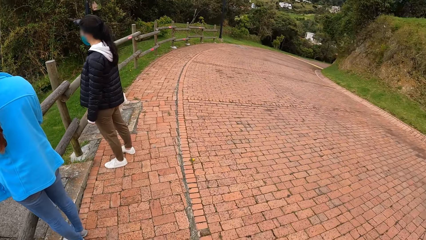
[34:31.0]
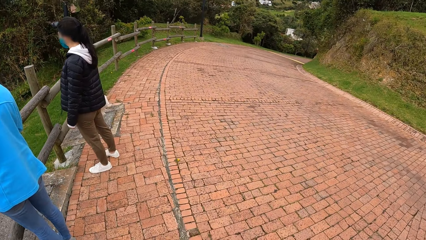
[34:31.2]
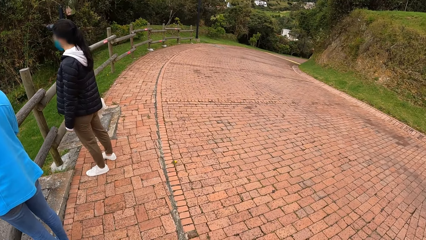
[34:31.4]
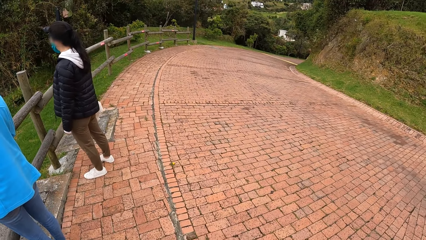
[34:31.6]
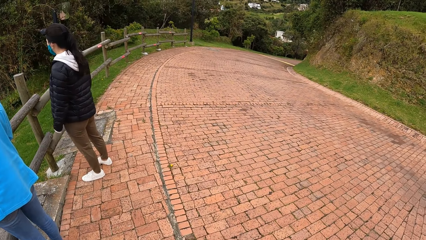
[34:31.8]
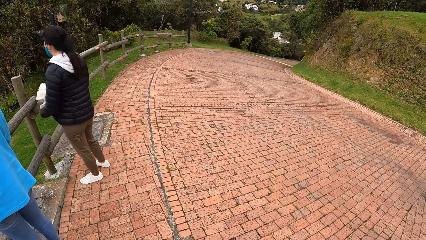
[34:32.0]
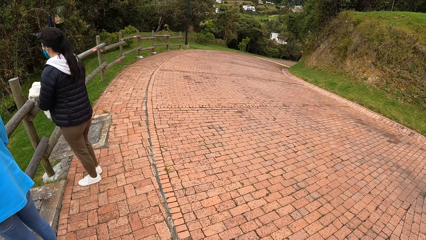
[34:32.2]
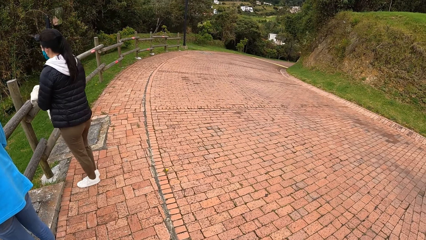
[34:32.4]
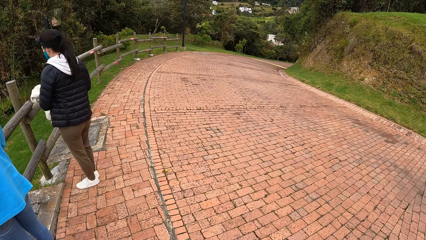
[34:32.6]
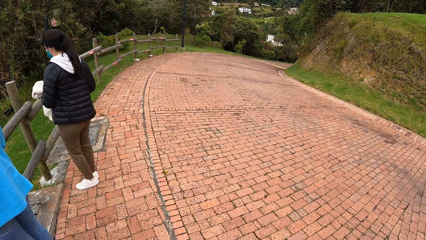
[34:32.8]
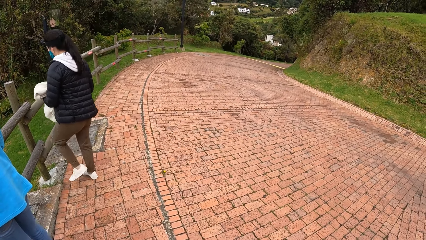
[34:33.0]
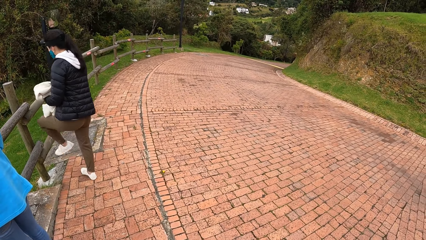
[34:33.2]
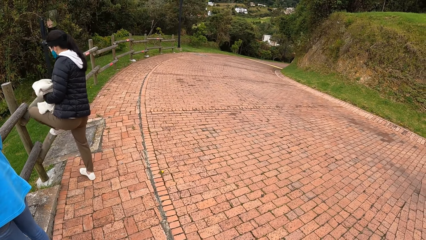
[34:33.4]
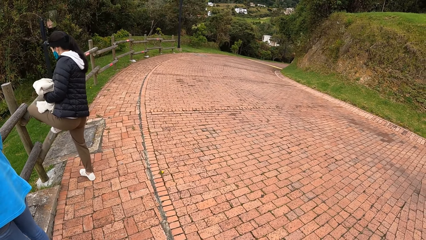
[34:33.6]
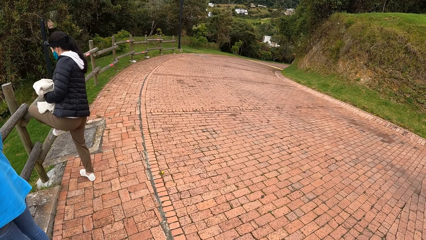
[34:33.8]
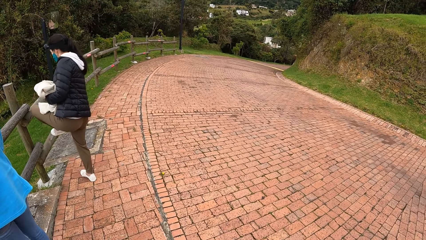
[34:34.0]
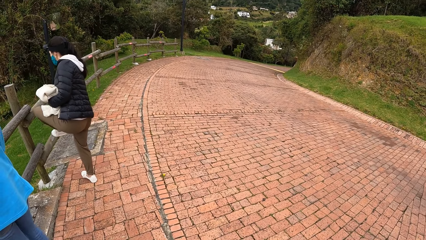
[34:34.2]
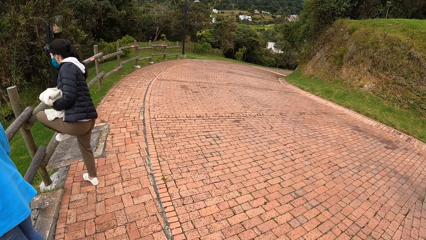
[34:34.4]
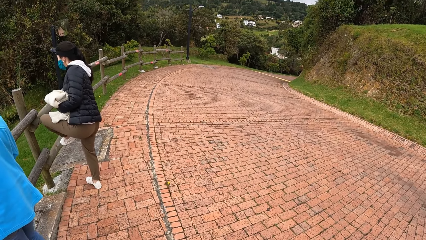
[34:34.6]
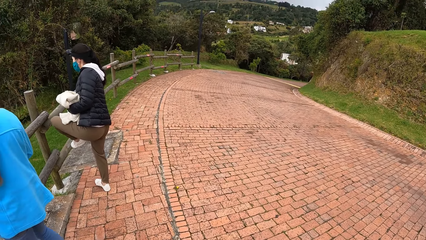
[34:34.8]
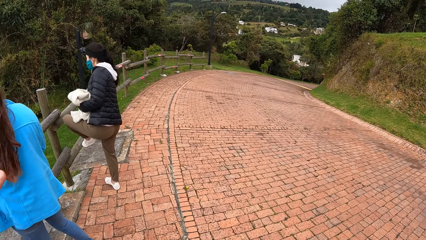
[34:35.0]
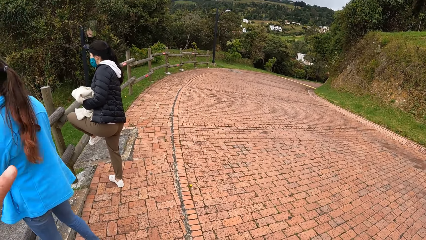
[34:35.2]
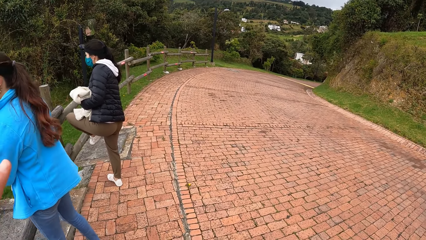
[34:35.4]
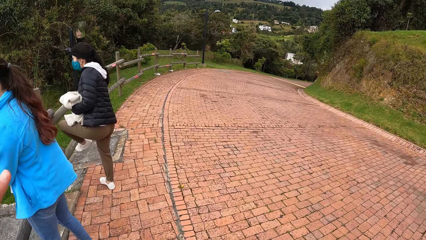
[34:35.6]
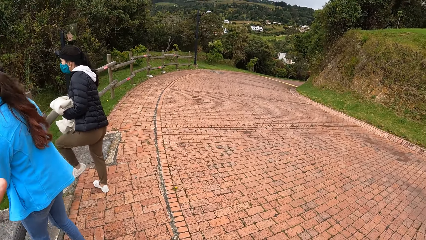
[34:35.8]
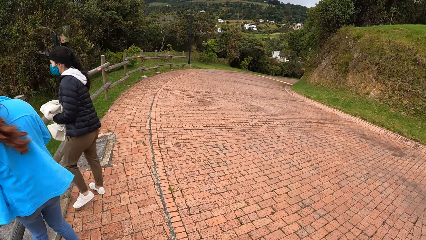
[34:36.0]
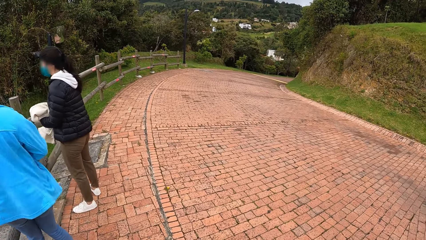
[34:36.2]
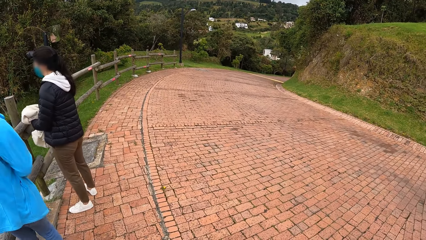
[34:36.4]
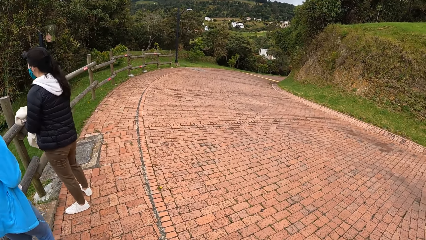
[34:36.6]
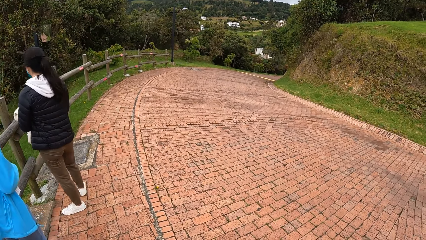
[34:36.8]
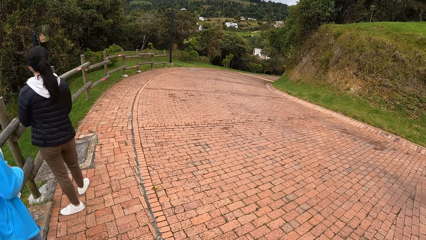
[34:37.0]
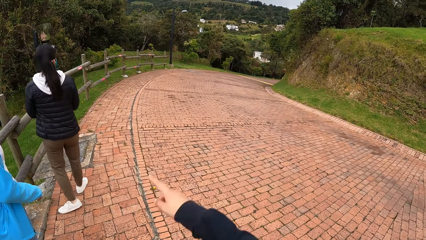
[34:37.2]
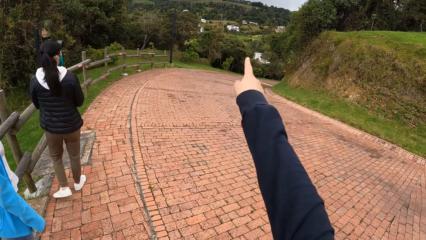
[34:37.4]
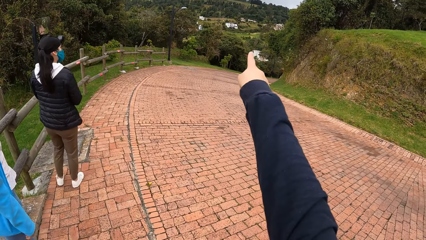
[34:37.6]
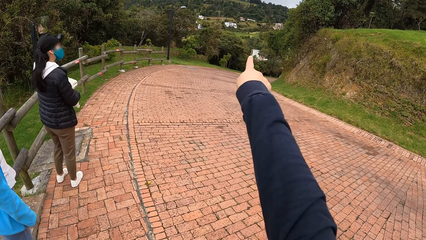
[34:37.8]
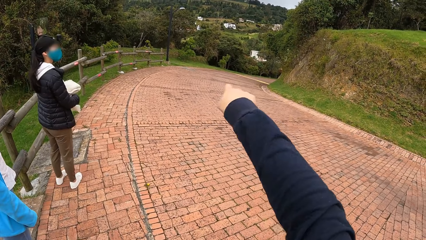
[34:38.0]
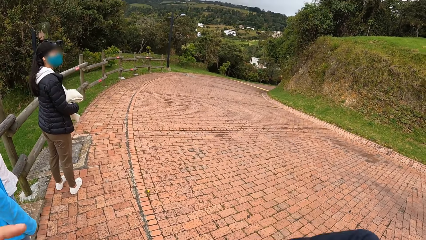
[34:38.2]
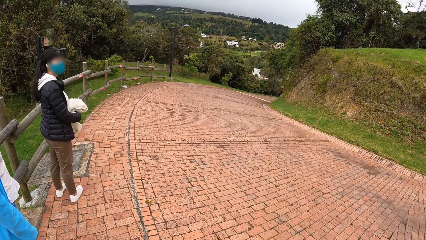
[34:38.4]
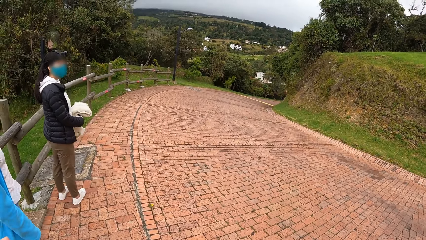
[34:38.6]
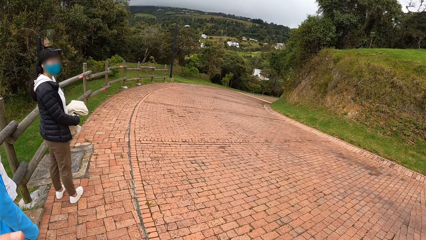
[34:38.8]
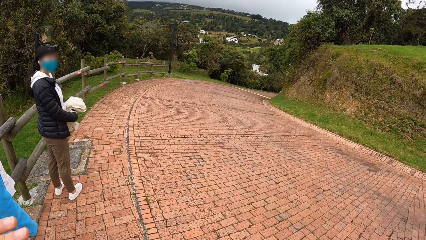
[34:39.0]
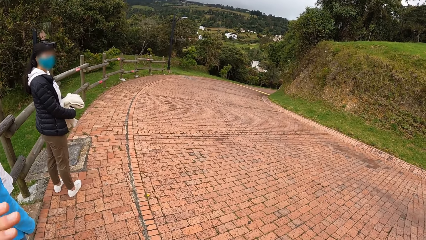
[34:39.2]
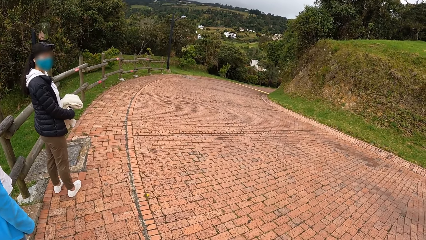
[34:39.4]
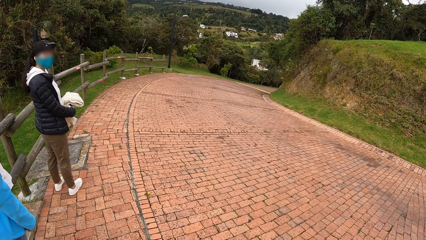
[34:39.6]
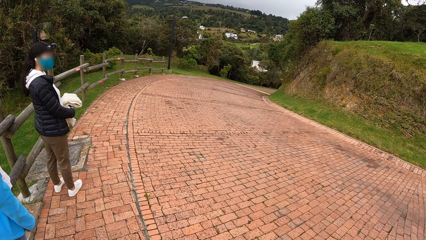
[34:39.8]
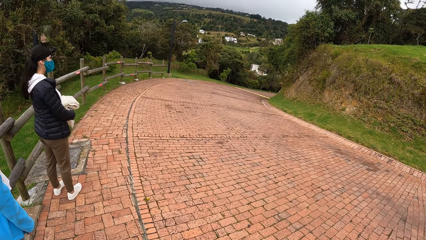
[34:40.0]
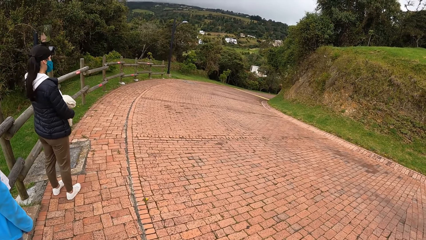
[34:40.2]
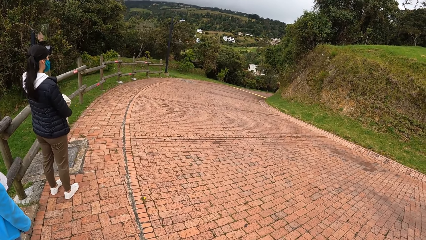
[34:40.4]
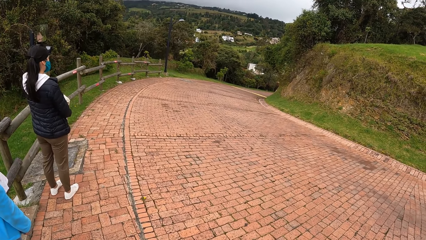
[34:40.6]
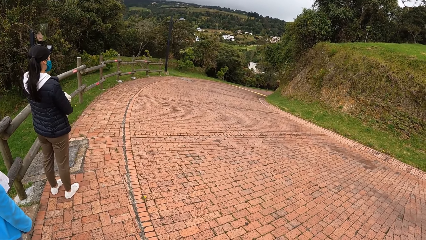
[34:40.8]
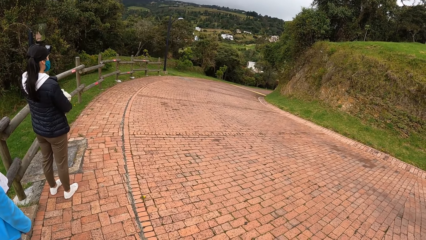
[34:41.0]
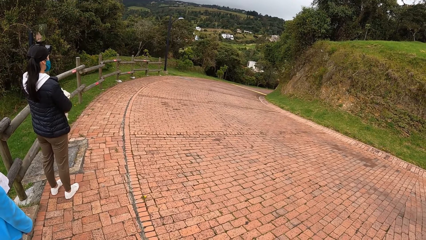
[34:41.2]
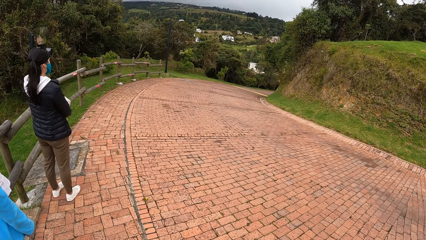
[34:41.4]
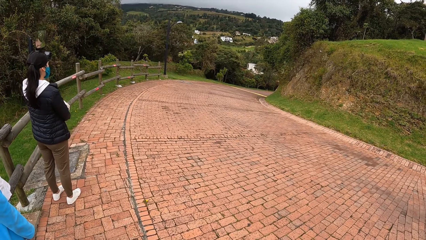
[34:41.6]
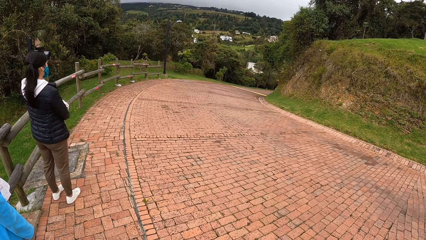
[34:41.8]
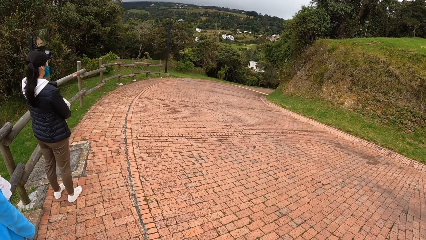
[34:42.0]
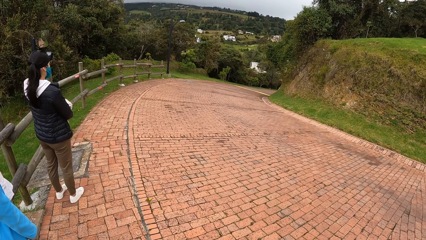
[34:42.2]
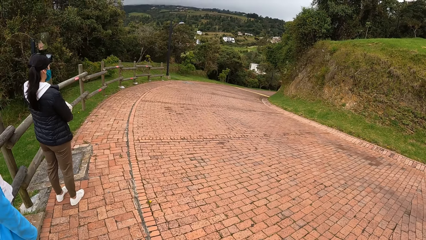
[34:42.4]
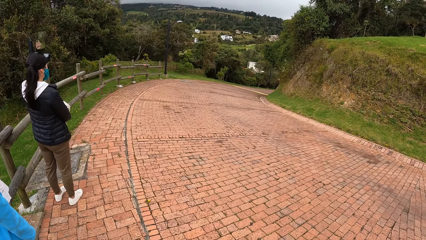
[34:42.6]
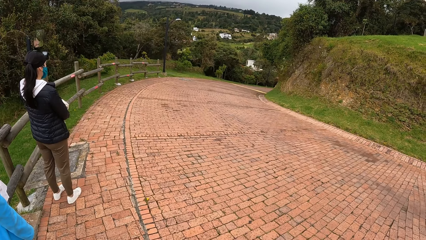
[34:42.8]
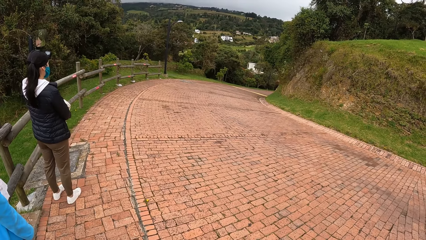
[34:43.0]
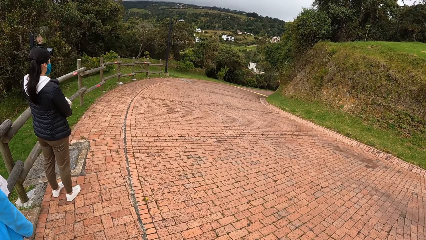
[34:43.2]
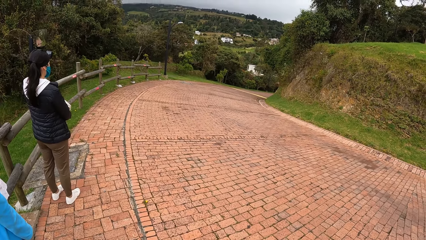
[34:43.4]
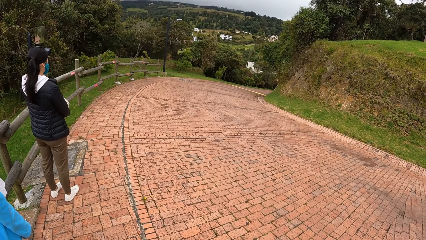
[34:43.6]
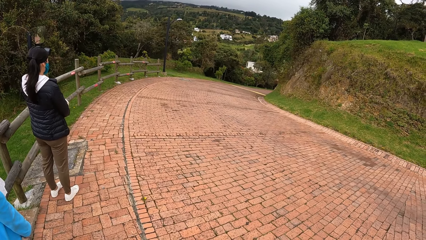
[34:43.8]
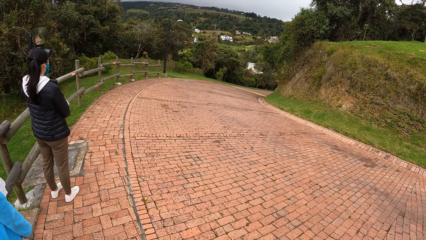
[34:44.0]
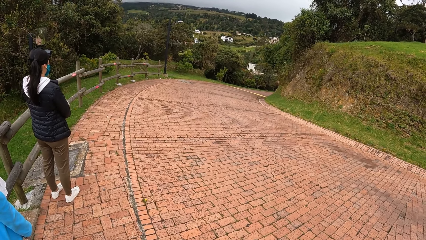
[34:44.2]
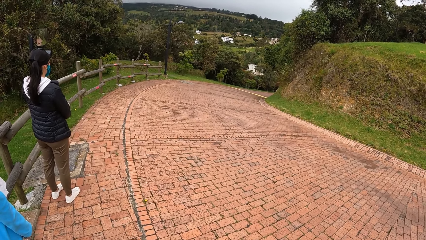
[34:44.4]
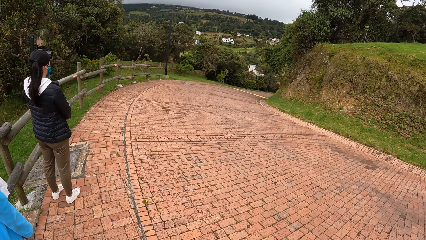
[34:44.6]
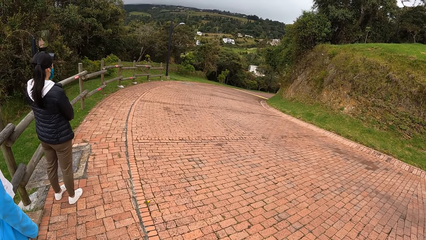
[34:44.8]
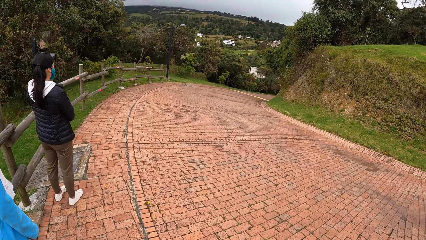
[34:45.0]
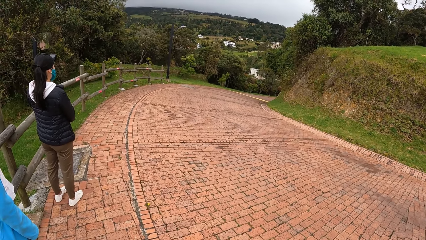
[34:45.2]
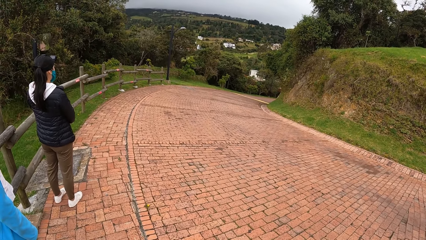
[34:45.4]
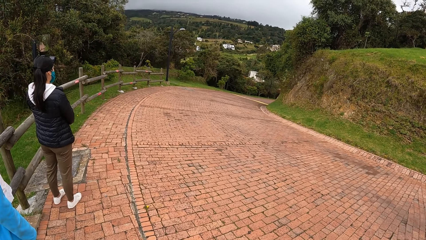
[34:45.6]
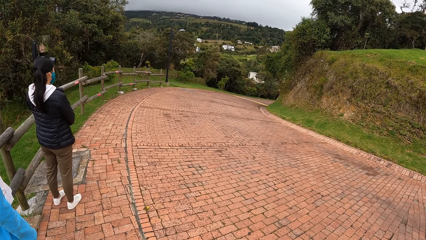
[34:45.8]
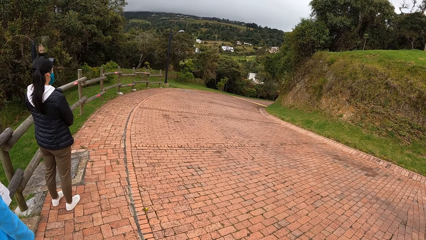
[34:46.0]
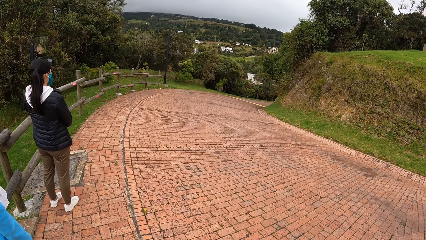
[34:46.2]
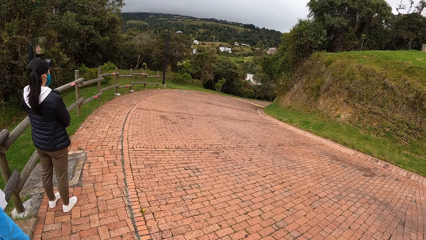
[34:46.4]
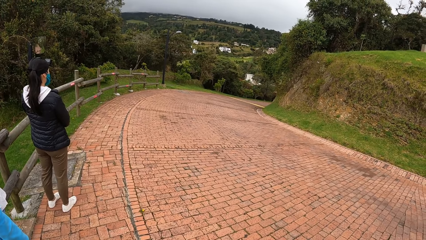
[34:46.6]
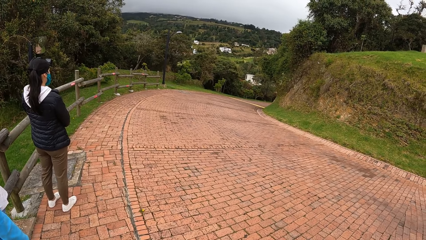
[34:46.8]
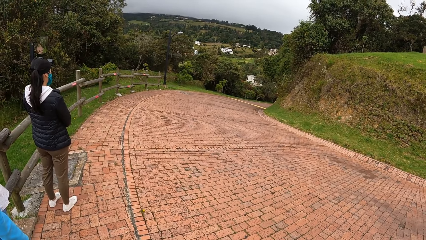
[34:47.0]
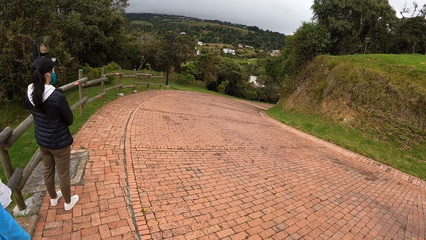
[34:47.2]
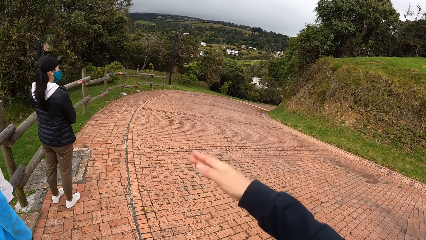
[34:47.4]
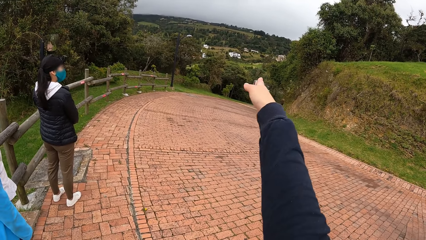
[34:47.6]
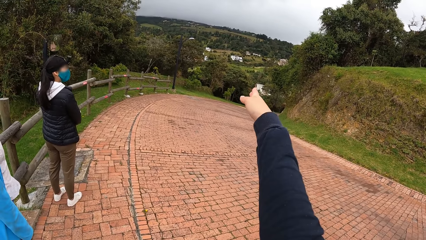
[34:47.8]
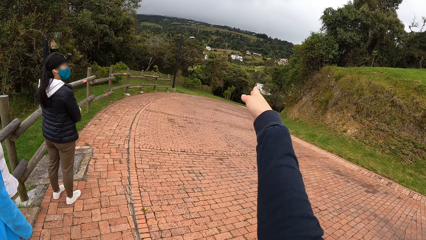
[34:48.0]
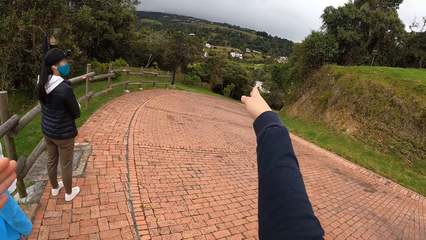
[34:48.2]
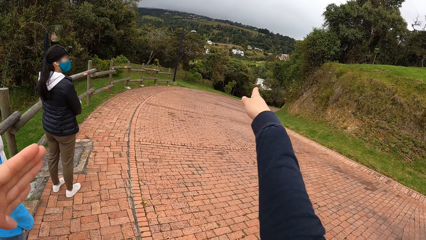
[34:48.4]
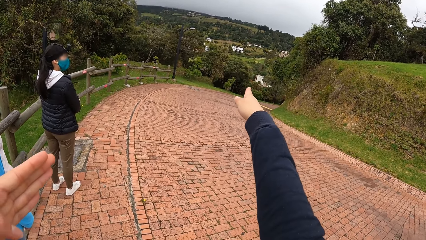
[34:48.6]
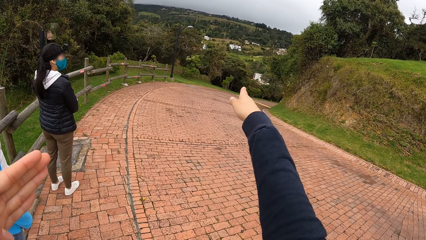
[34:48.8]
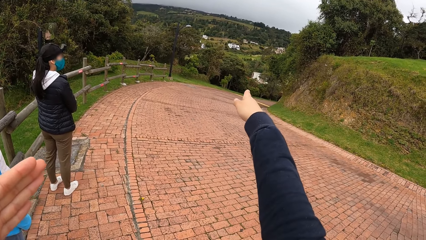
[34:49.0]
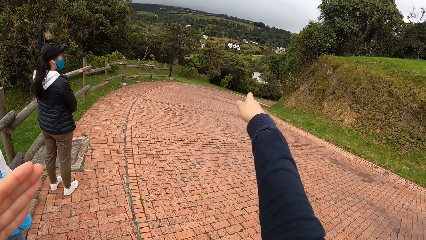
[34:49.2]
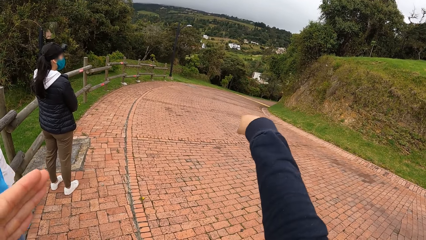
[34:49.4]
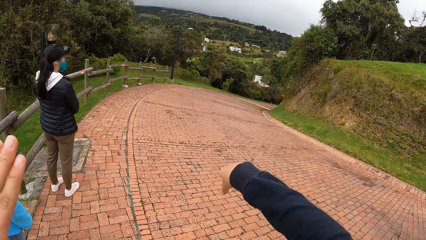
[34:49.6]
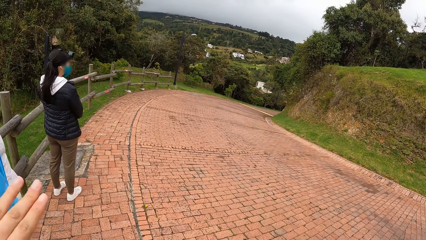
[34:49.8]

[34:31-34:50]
The second lady passes a cloth to the left hand, lifts a leg, adjusts the shoe, drops the leg and turns around. The camera wearer points at something. They interact with the three women. They look around. They point at something. The third lady stretches the hand.
